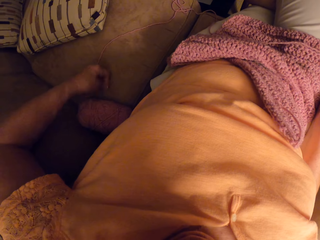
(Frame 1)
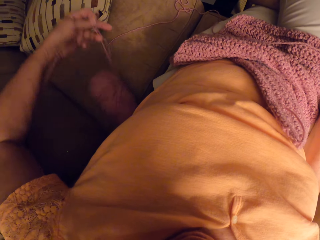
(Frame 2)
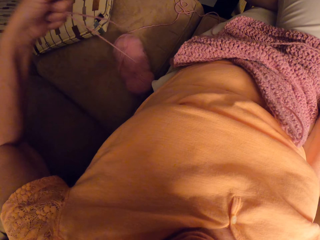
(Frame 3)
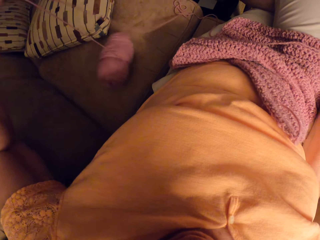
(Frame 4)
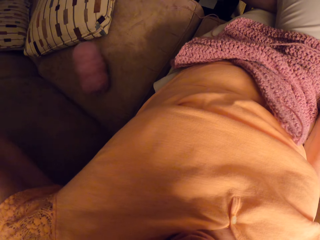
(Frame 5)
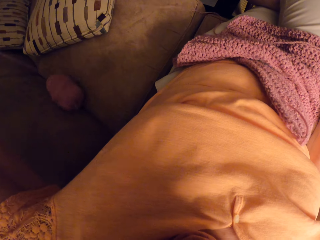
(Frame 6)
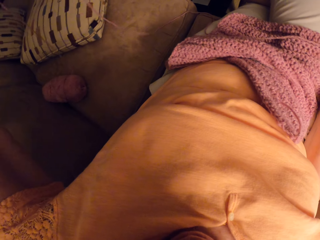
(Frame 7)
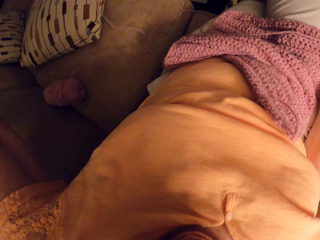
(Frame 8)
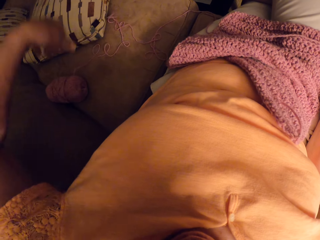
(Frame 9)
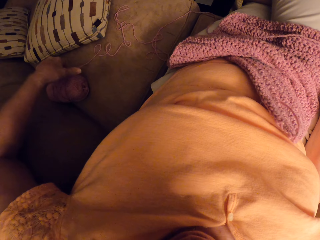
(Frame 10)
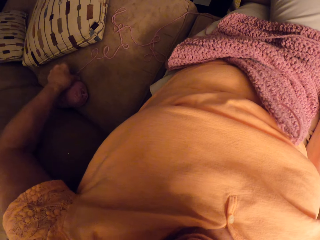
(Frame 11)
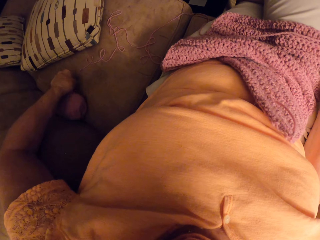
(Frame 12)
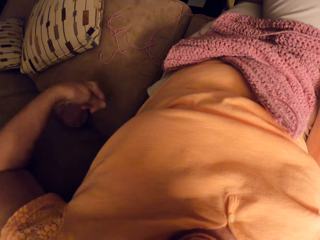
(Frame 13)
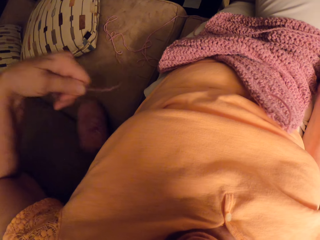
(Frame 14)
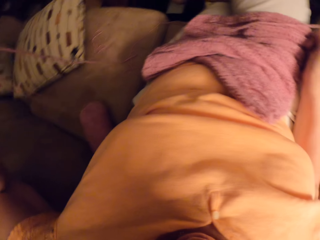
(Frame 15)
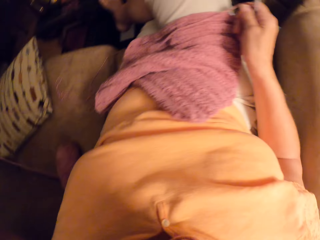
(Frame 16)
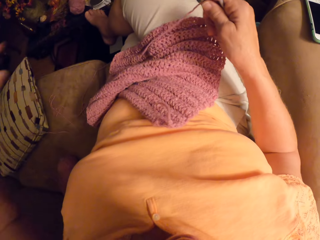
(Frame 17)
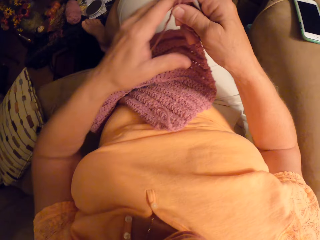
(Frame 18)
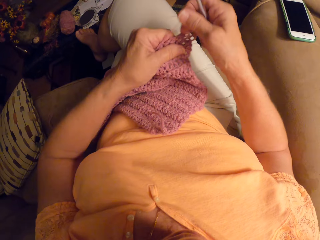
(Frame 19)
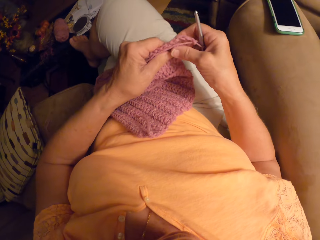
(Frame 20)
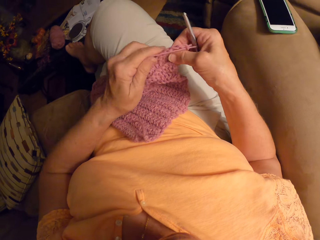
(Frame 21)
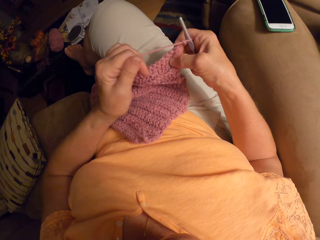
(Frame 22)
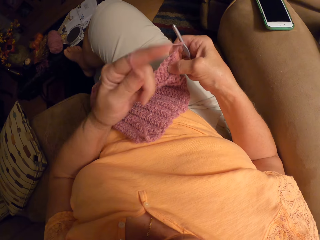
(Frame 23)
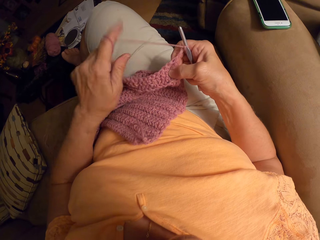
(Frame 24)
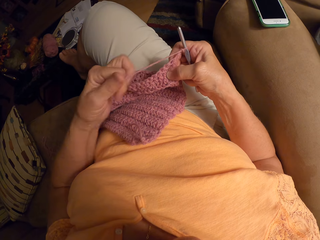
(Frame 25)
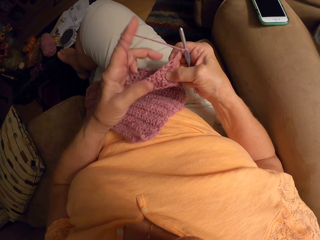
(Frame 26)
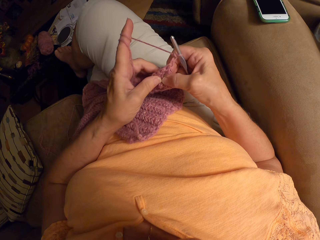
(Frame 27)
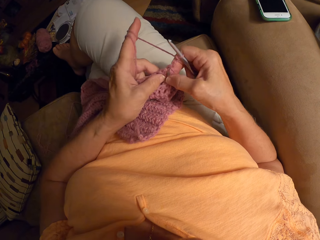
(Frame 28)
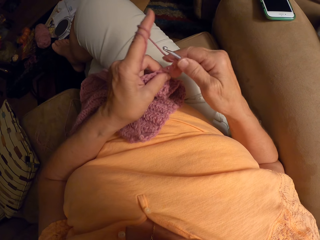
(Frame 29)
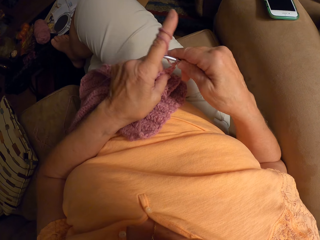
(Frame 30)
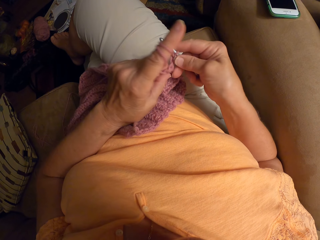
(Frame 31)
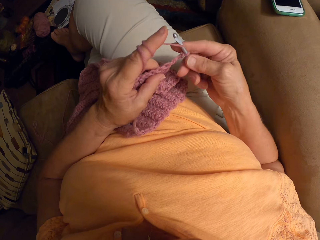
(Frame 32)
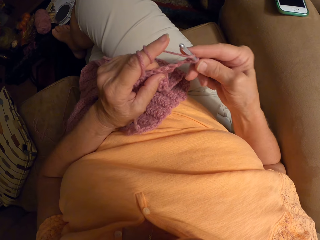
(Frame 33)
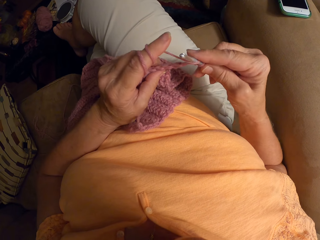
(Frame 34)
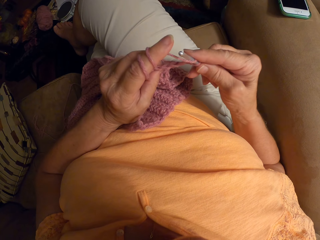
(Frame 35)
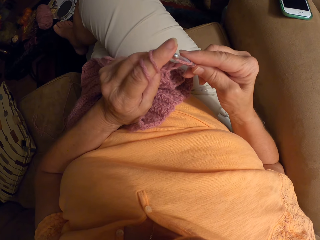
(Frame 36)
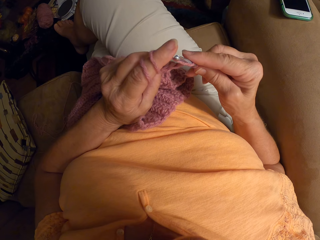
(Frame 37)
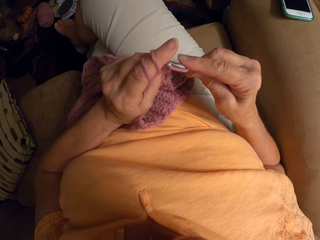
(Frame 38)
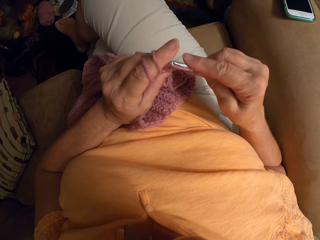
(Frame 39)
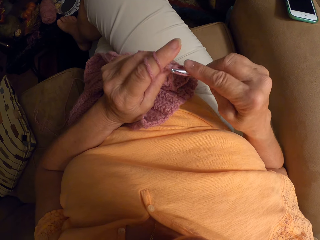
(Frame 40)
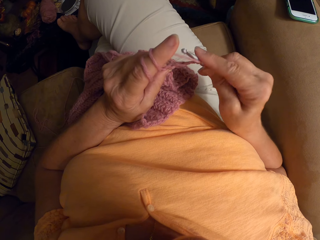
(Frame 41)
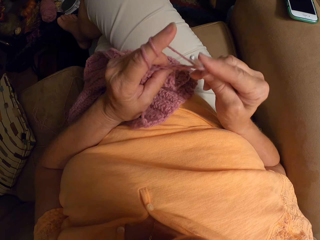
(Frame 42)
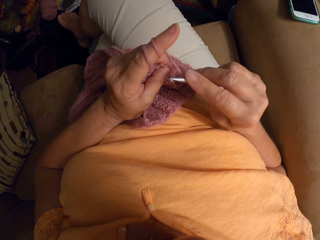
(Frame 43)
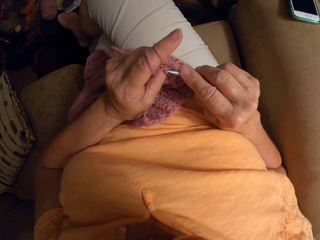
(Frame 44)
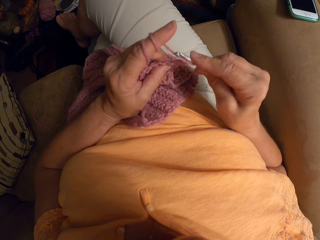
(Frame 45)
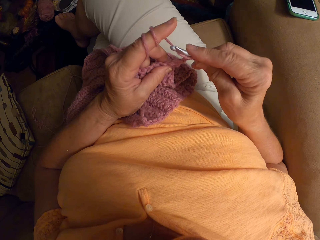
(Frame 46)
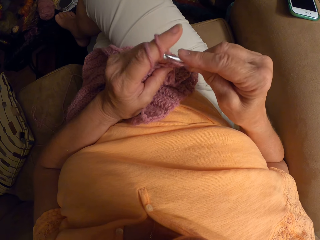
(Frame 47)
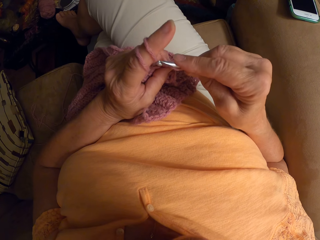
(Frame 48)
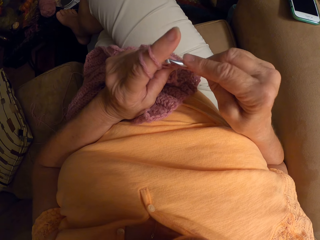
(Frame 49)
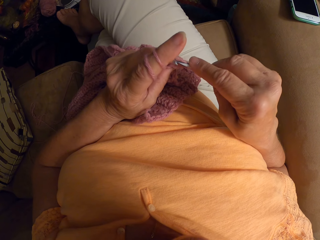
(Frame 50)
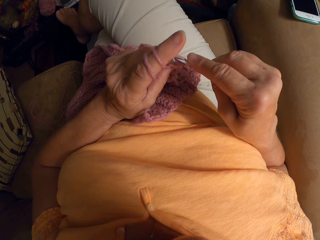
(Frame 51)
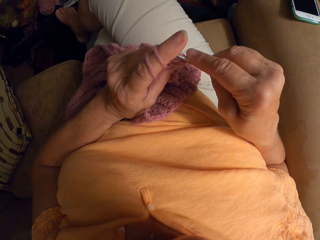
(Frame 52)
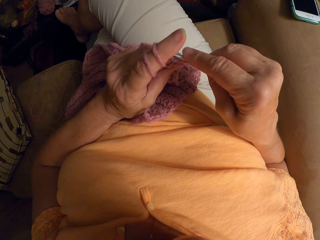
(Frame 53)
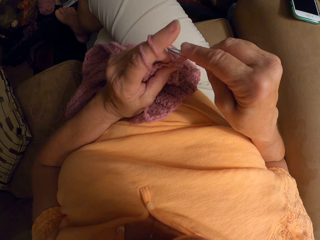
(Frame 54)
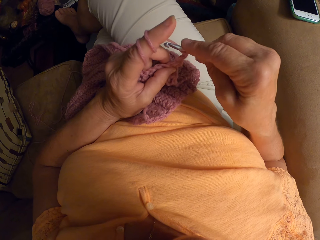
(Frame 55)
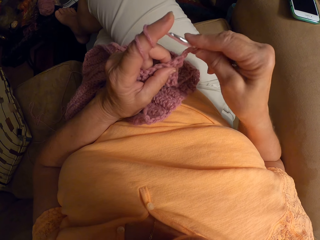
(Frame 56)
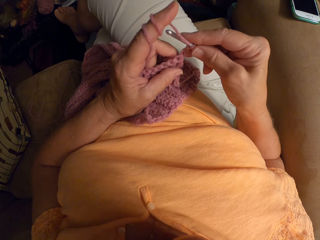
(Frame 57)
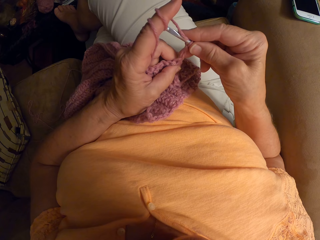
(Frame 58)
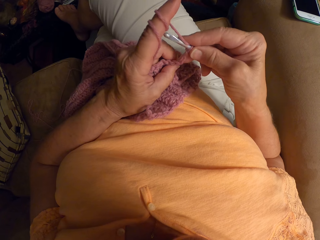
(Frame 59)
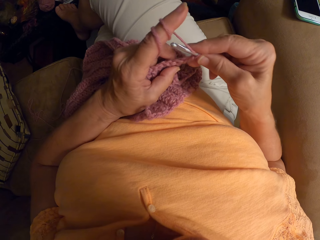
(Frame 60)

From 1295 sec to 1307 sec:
The camera wearer adjusts the yarn with her left hand. She rolls the knitting yarn on her finger. She knits a garment using a metal knitting needle or crochet hook.

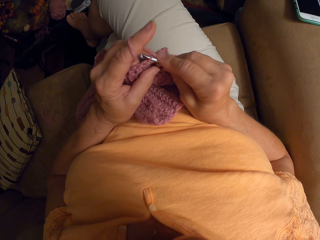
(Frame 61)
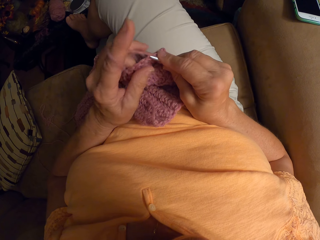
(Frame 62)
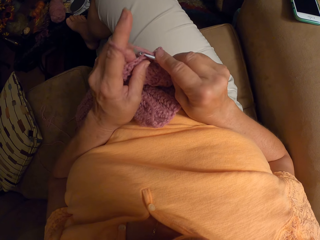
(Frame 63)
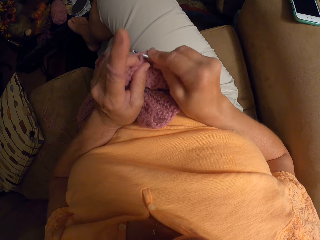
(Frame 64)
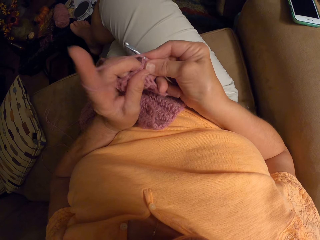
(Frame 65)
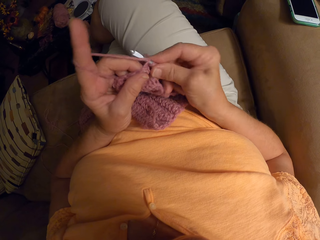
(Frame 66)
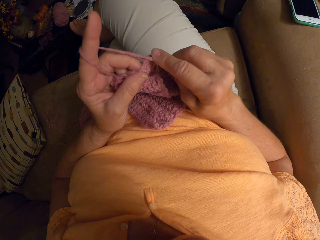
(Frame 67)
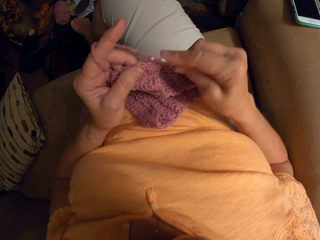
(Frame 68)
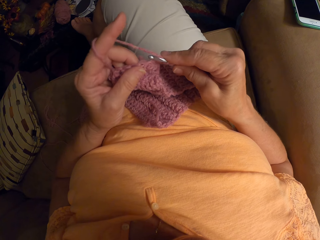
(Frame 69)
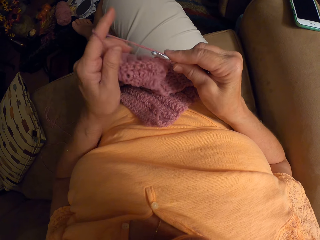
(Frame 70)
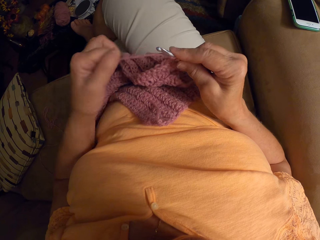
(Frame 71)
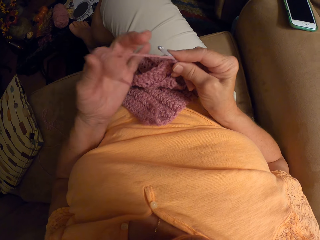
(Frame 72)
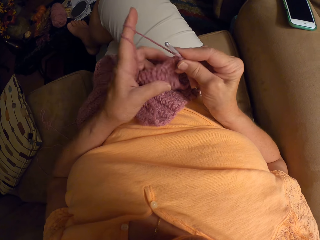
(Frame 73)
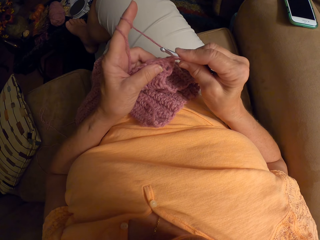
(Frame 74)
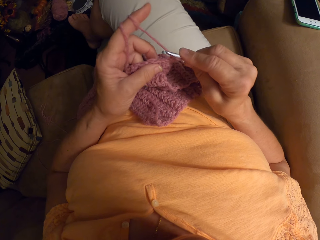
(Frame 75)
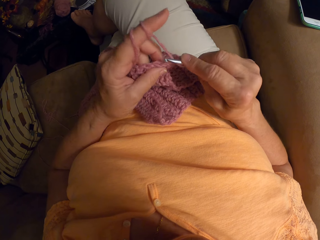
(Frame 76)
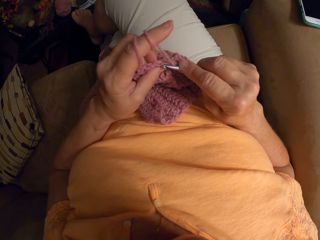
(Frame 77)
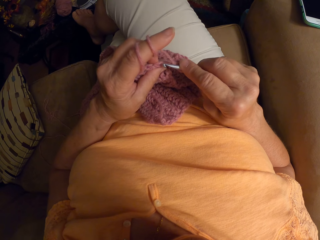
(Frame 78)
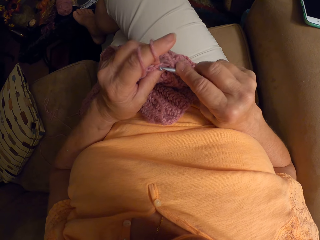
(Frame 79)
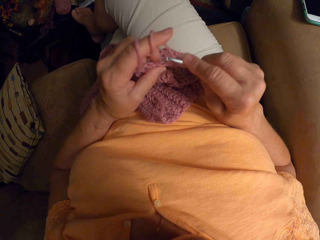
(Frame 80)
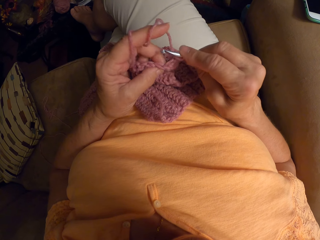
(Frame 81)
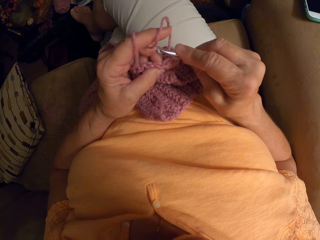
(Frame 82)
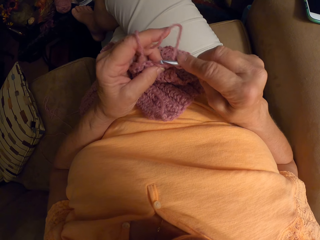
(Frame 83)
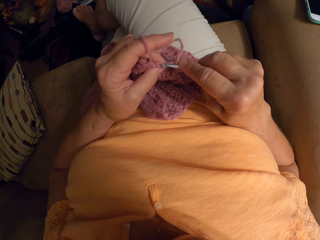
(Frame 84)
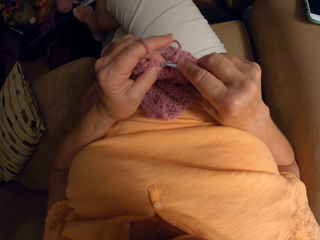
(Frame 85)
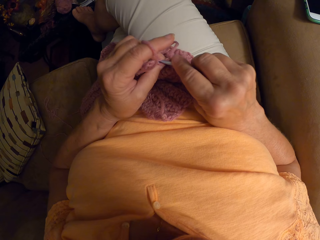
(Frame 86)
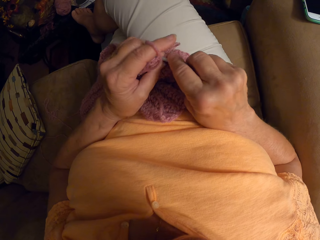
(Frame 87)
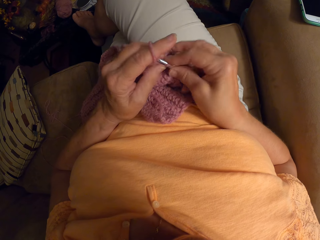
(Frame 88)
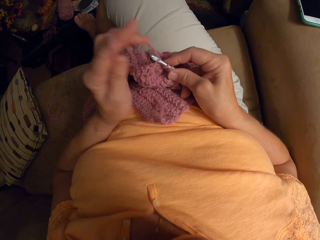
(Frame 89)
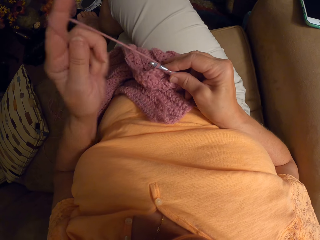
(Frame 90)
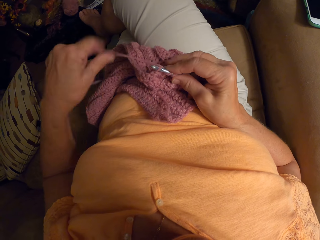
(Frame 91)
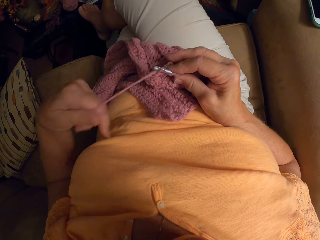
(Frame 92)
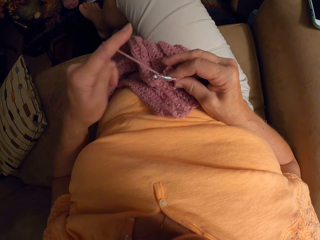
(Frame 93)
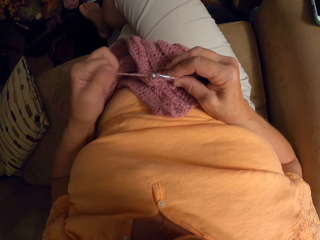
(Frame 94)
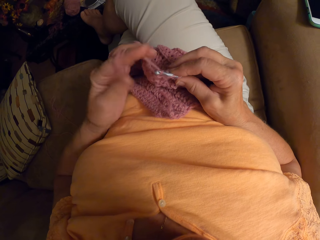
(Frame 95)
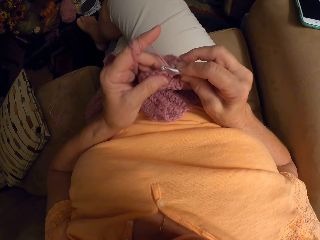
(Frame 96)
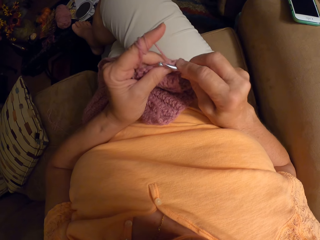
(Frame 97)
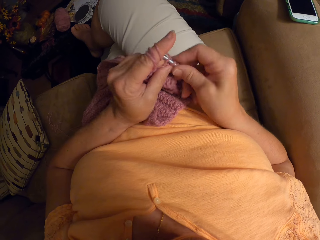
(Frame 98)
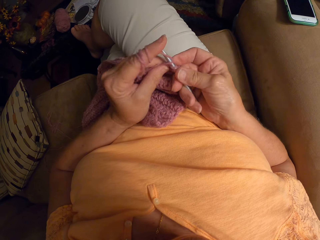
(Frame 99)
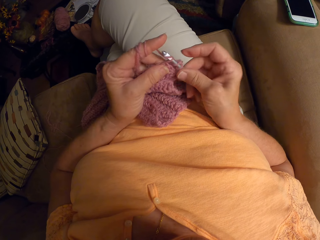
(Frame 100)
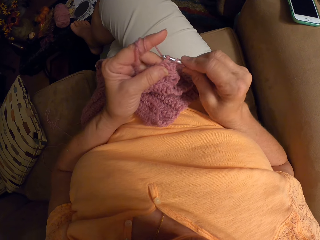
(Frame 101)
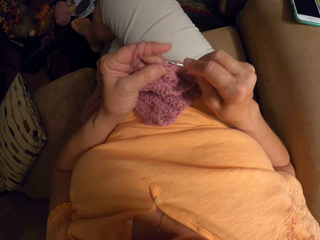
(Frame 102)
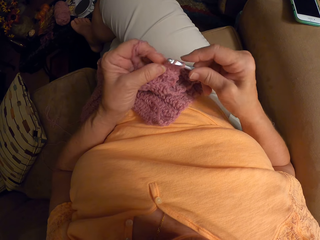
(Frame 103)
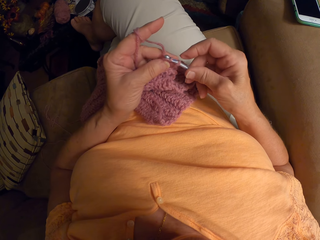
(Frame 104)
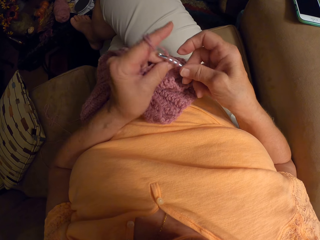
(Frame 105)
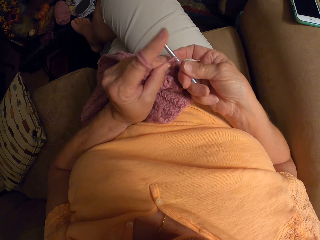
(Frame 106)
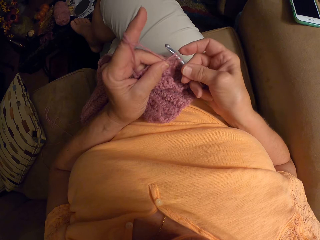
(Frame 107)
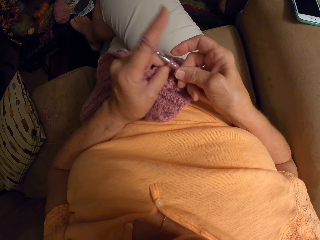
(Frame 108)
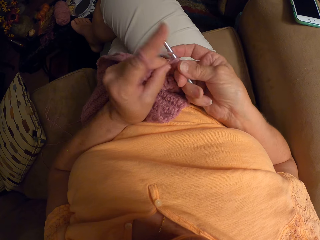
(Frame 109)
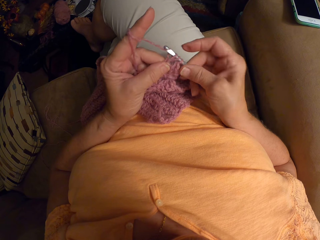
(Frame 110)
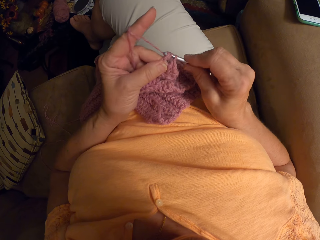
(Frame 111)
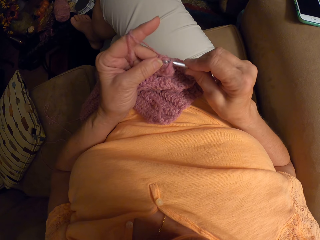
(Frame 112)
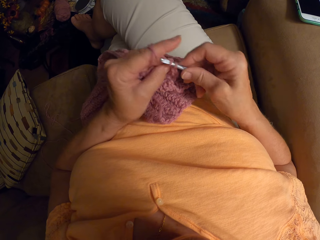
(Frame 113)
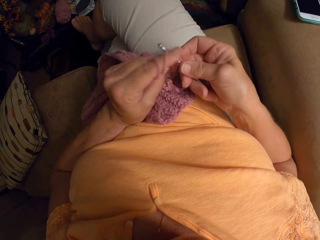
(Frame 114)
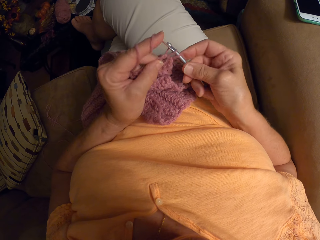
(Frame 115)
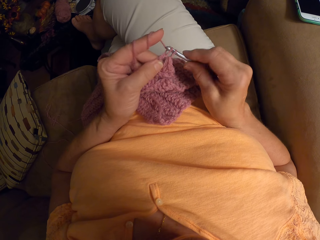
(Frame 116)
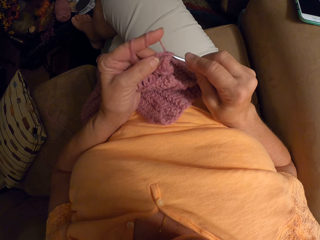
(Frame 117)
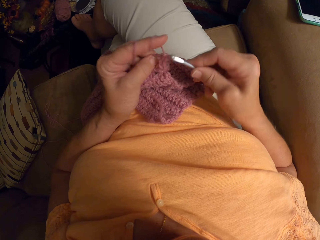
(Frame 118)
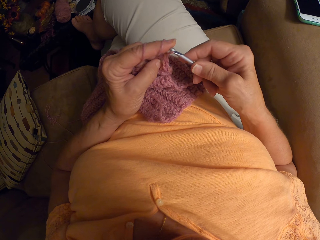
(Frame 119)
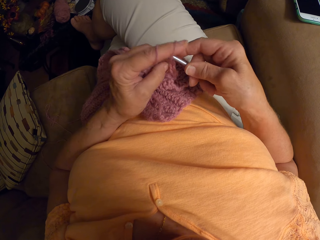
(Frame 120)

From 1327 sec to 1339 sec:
The camera wearer rolls knitting yarn on her finger. She knits a garment using a metal knitting needle. She rolls the knitting yarn on her finger again. She knits the garment using the metal knitting needle again.
